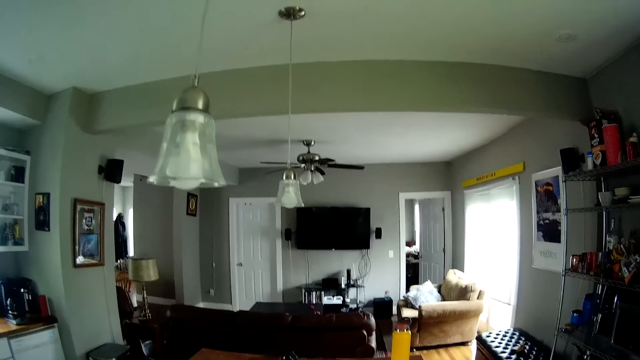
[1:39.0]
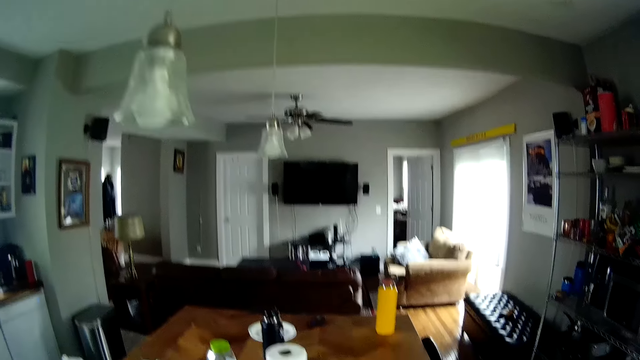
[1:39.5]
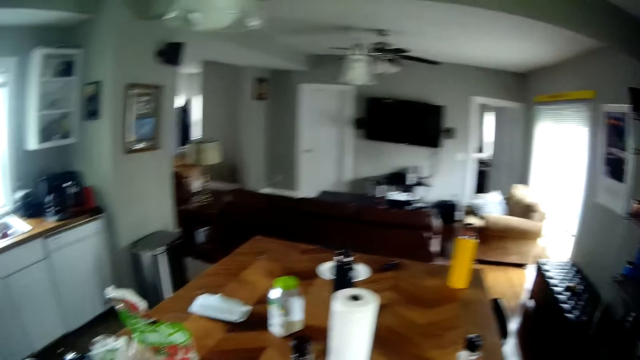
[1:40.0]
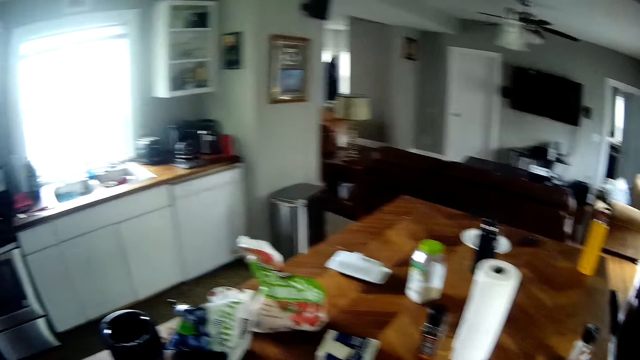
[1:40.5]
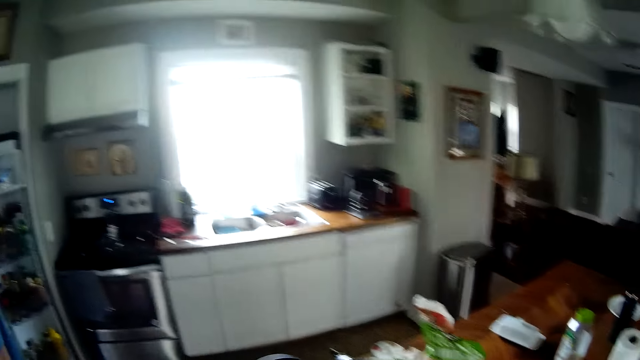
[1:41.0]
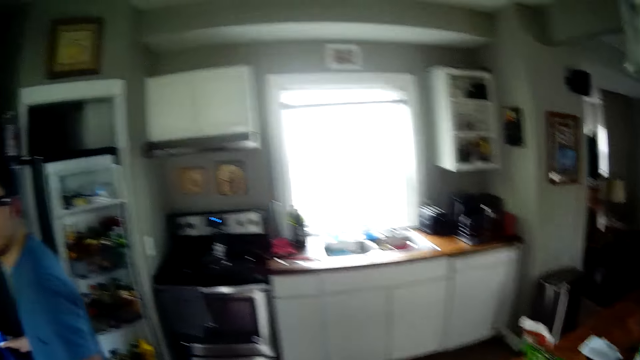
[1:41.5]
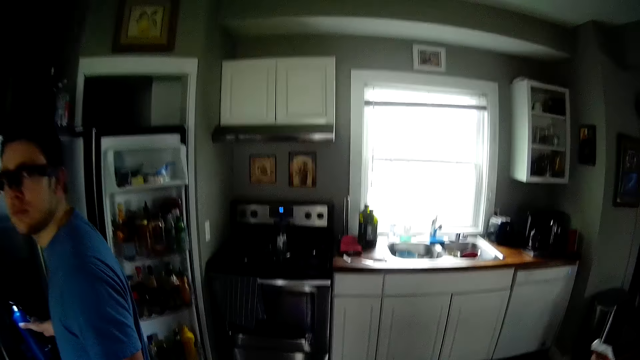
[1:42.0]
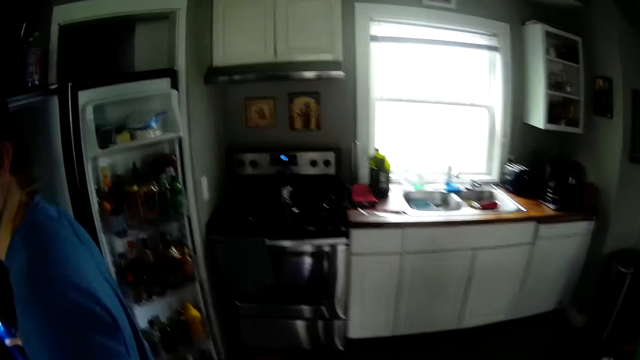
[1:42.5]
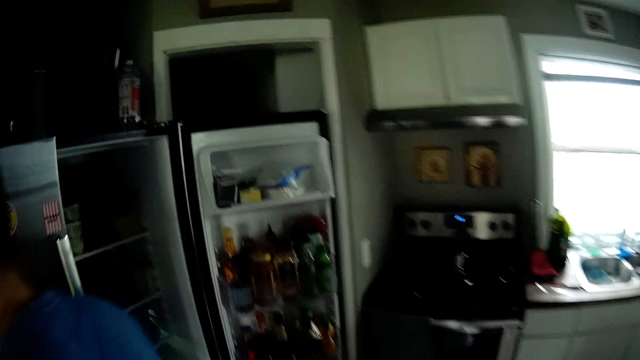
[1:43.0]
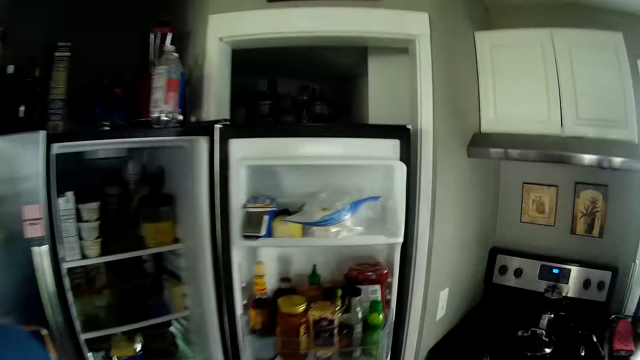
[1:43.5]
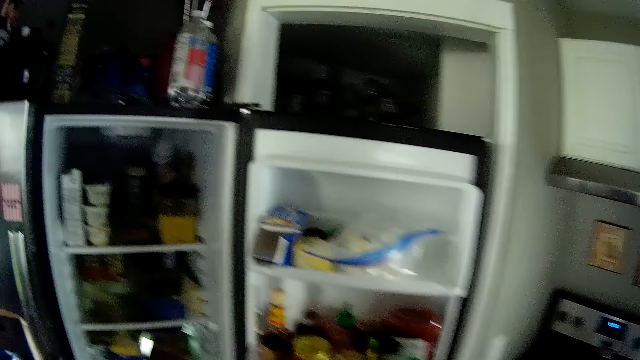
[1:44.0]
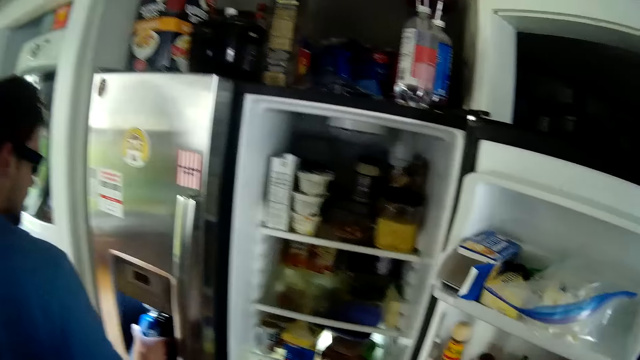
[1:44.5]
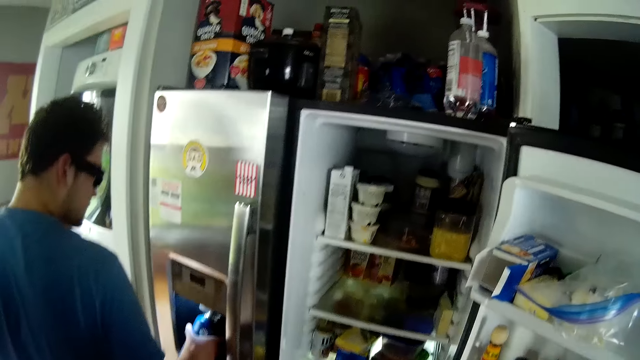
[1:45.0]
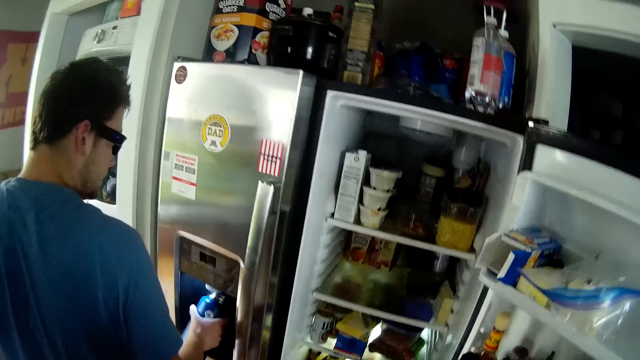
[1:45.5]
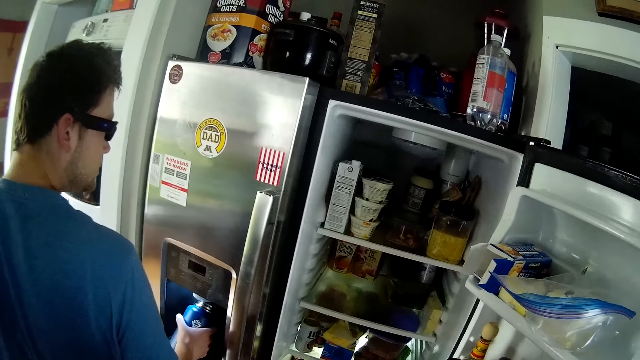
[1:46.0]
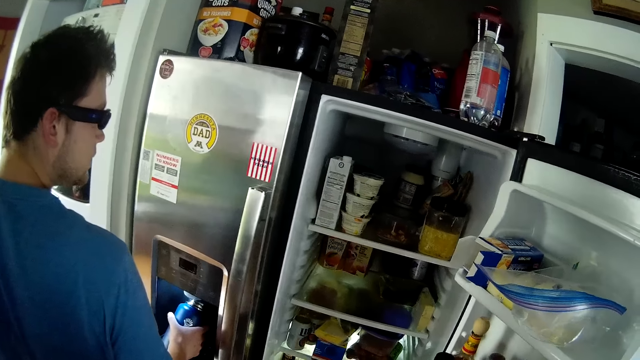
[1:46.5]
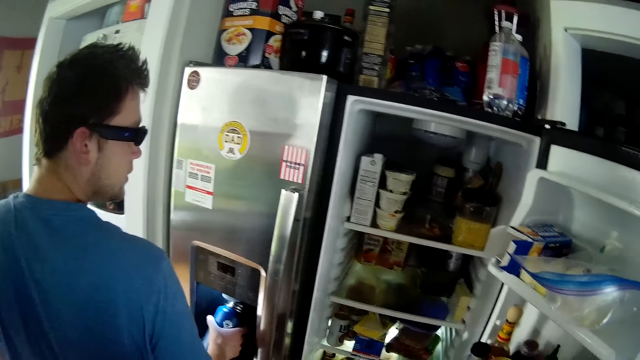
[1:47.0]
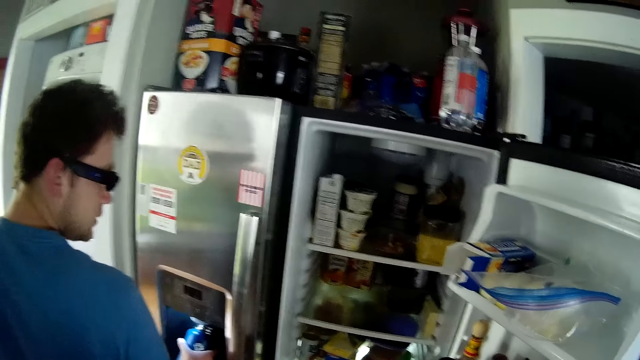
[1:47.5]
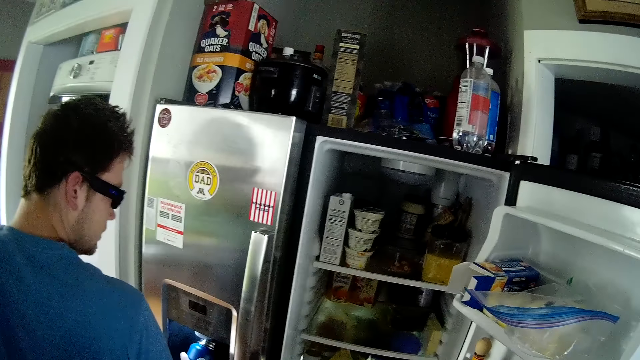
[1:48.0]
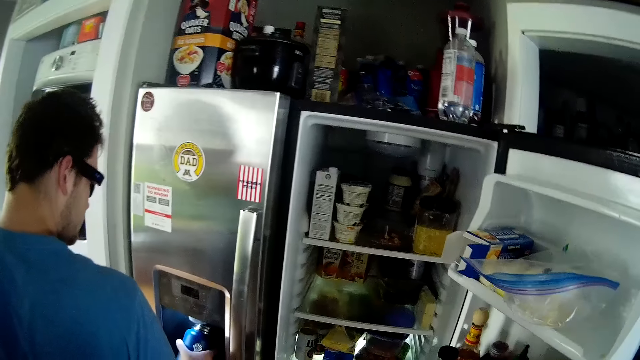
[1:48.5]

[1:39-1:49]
A man fetches water from a door of the refrigerator with the blue flask in his right hand. The man interacts with the camera wearer. The camera wearer puts water in the container.

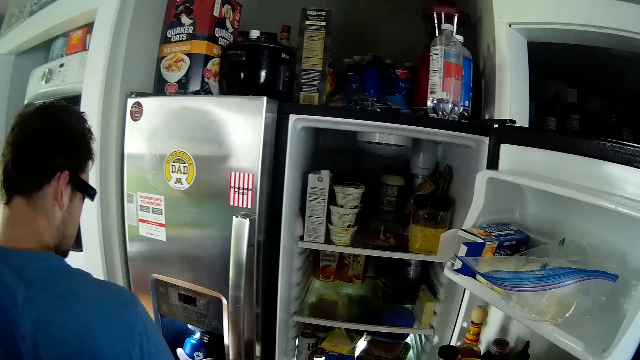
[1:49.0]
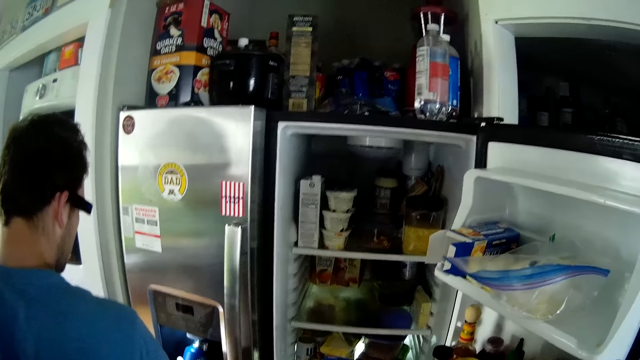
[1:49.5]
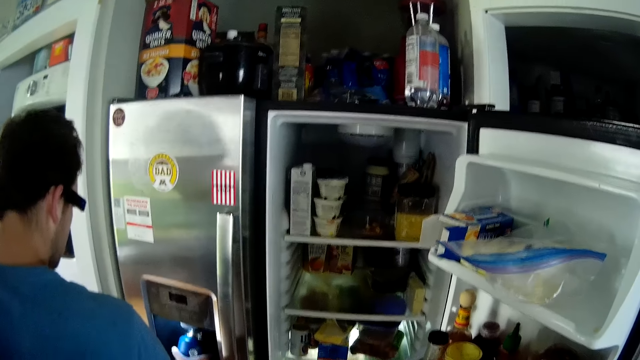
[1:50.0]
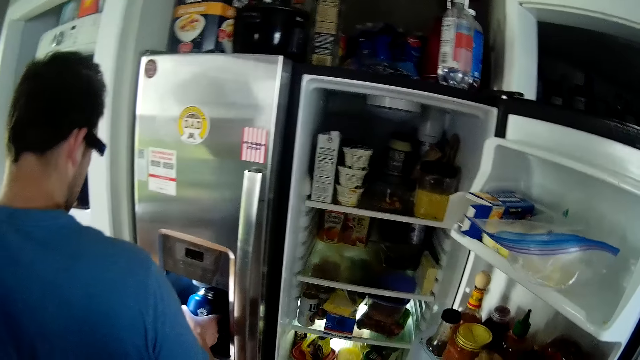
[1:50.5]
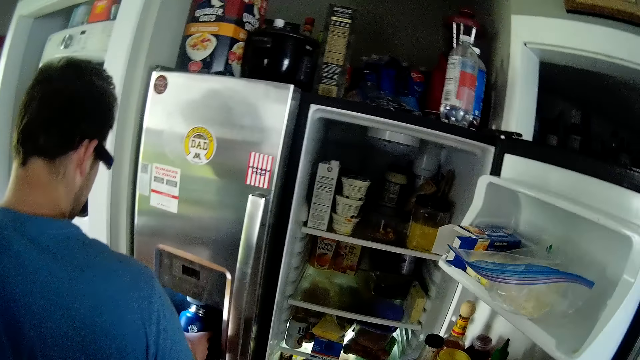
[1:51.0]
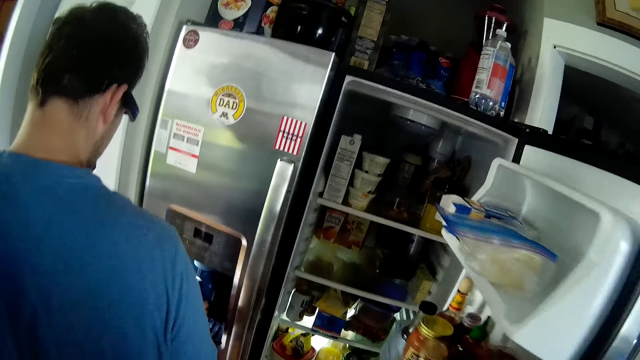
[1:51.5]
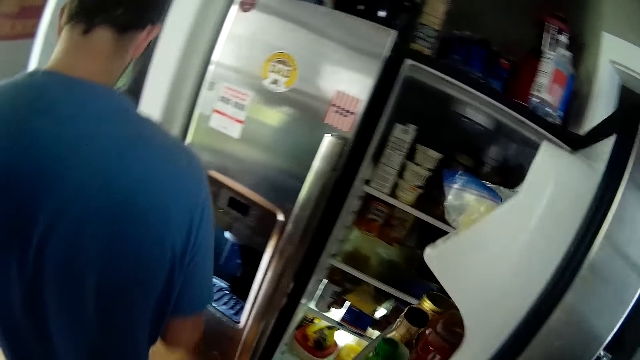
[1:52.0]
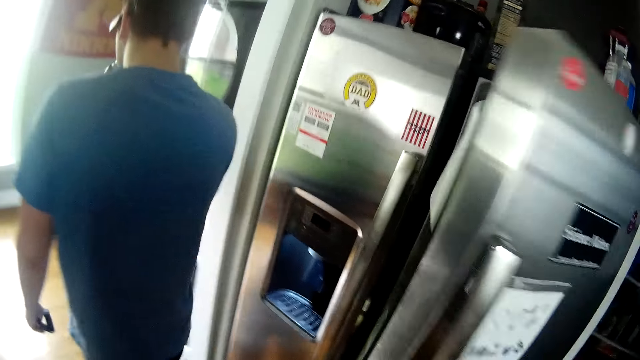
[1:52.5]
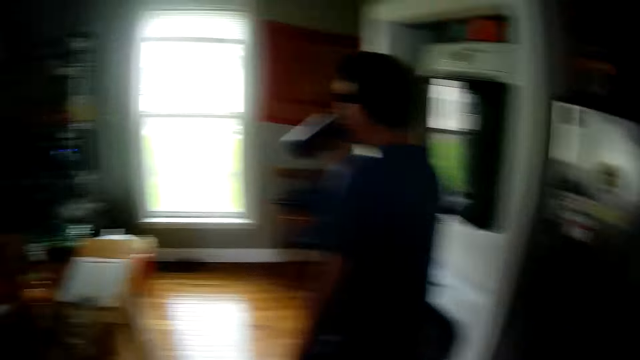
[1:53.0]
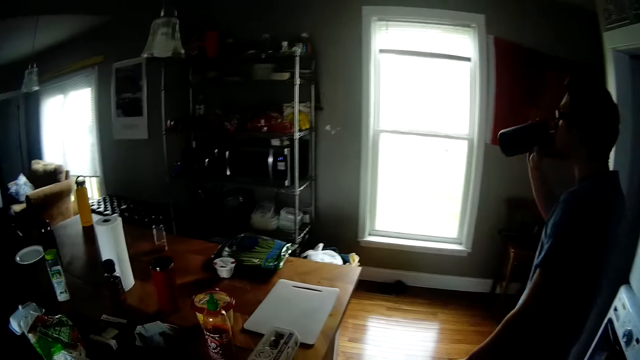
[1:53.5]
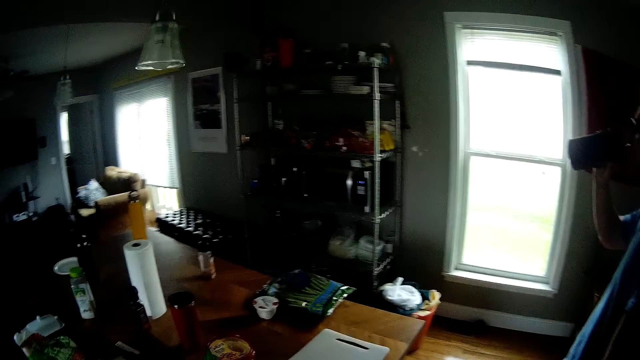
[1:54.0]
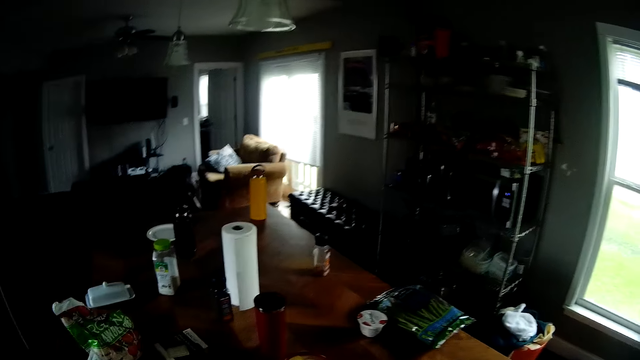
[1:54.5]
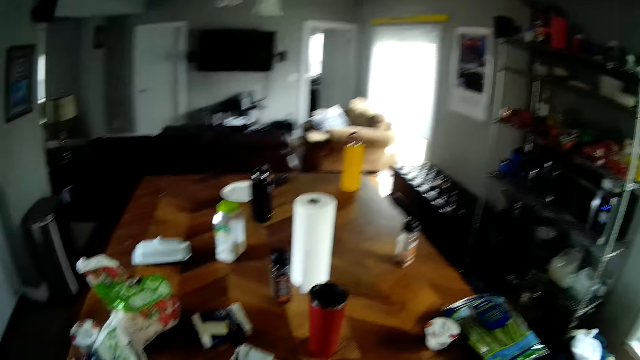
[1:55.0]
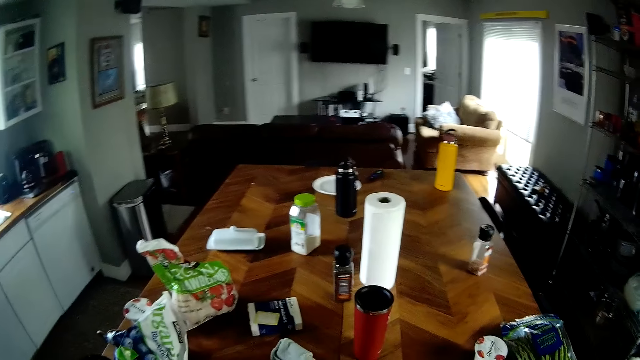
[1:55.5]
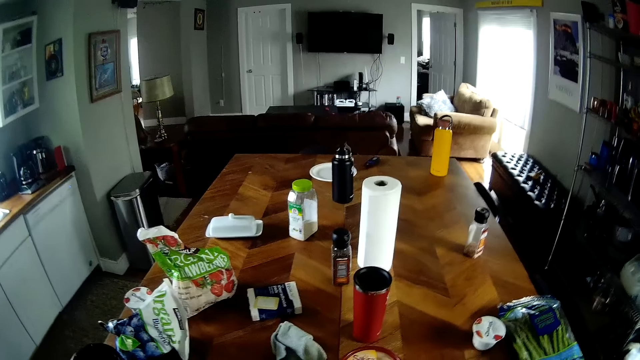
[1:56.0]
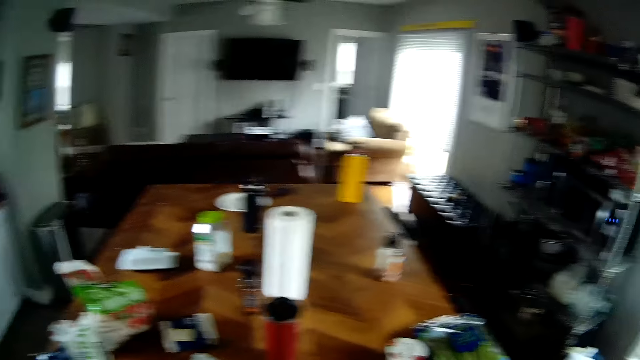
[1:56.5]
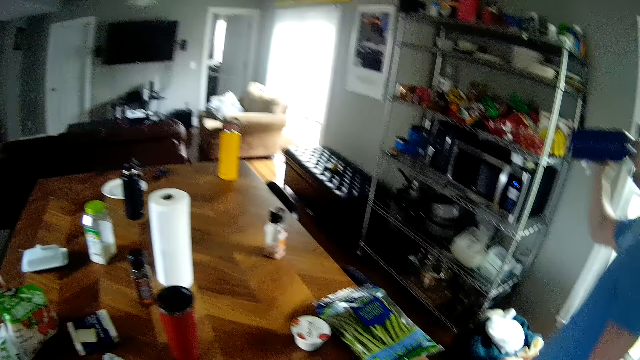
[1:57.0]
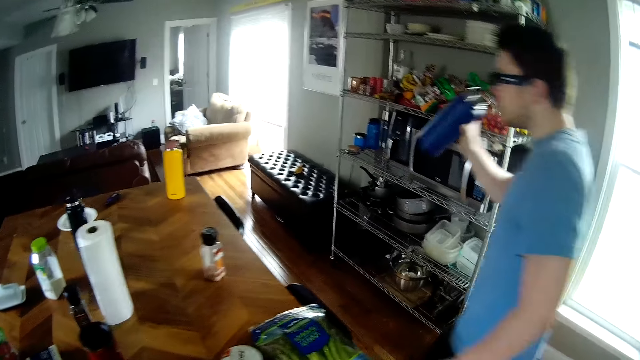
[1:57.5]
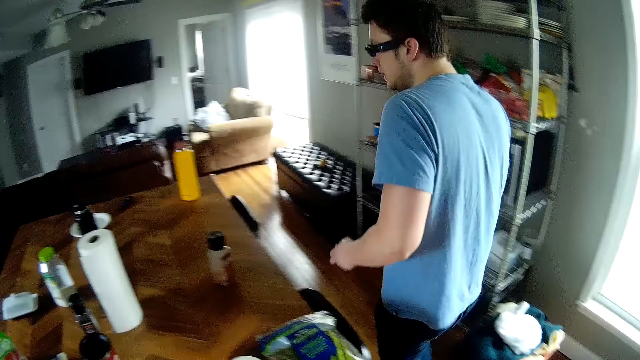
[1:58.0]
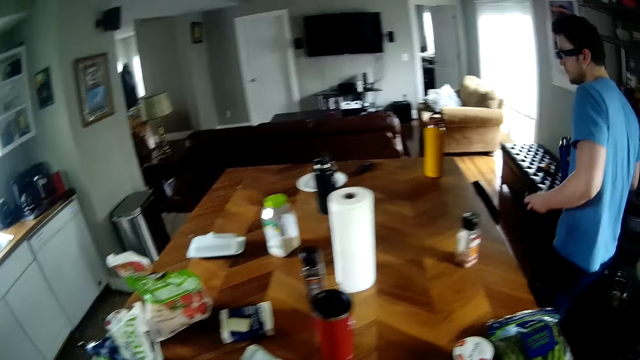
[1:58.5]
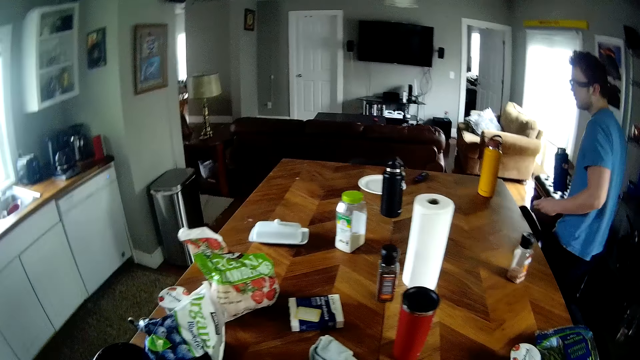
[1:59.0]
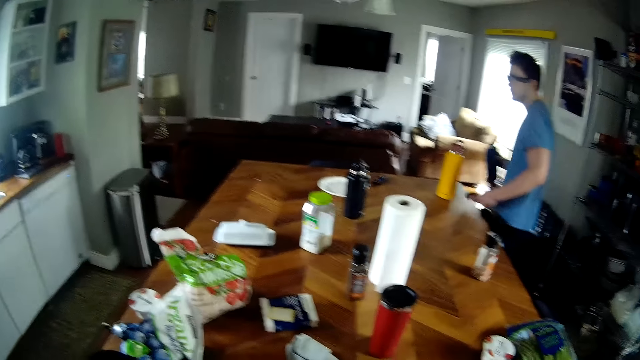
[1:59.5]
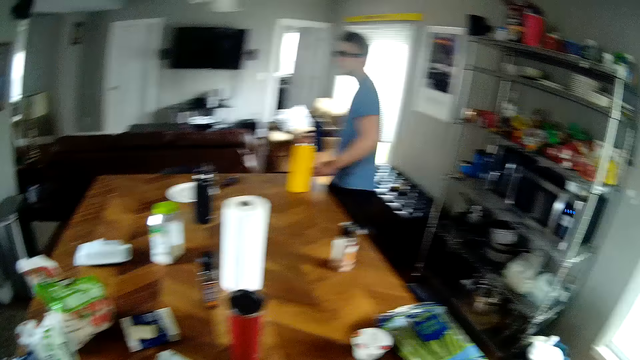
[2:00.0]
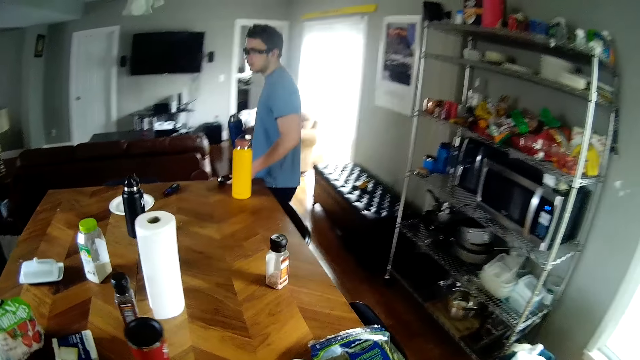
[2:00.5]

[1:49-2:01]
The camera wearer closes the door of the refrigerator with his right hand. The man drinks water from the blue flask with his right hand and walks in the house.
